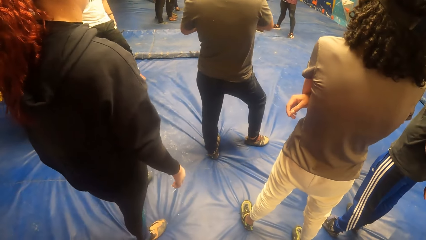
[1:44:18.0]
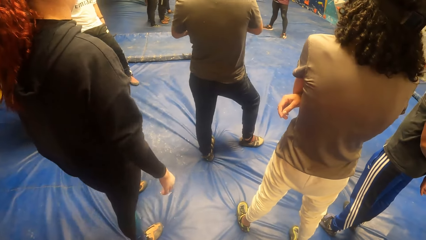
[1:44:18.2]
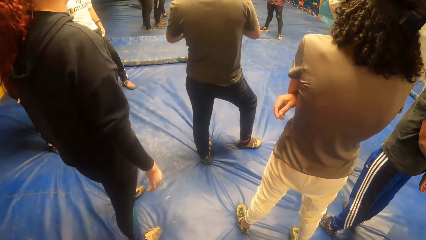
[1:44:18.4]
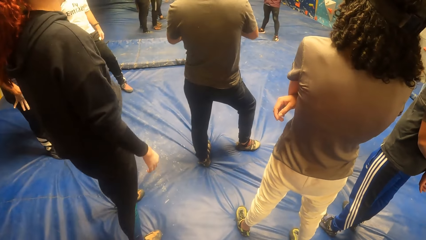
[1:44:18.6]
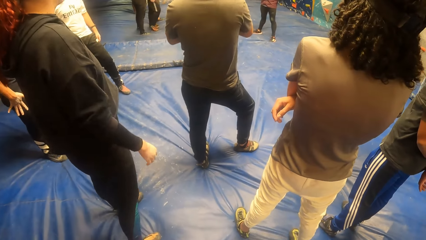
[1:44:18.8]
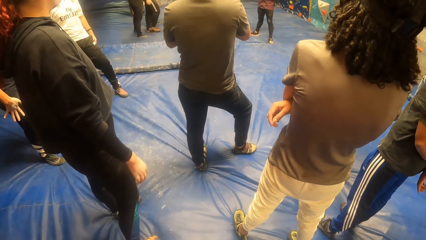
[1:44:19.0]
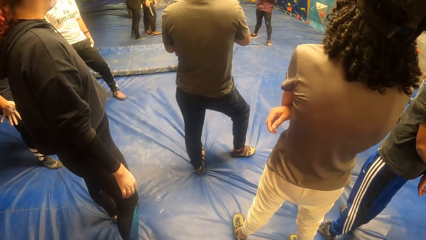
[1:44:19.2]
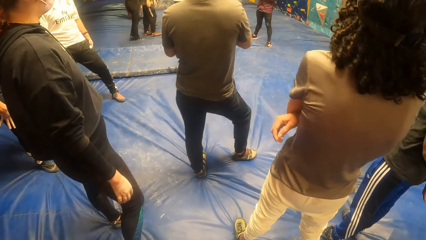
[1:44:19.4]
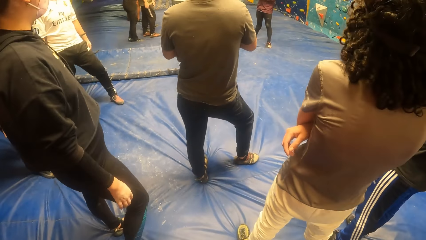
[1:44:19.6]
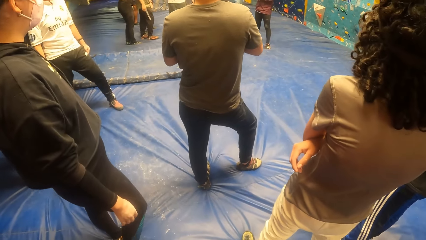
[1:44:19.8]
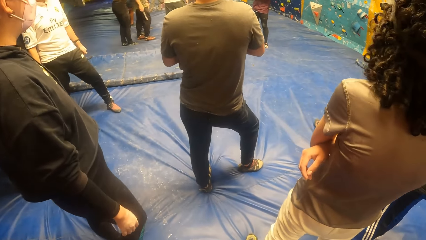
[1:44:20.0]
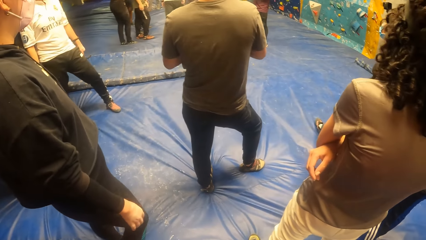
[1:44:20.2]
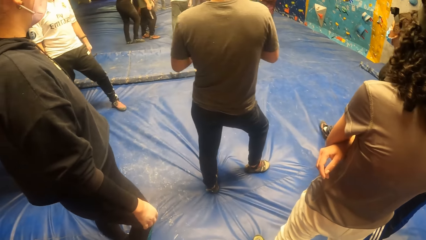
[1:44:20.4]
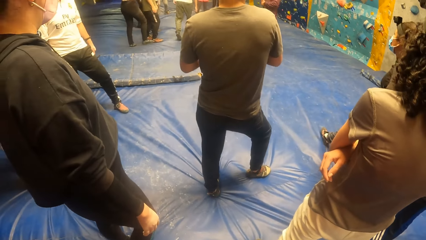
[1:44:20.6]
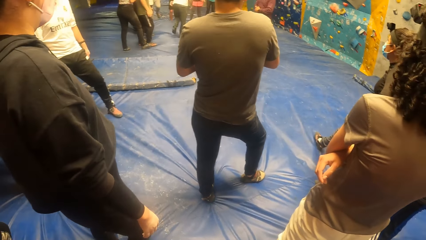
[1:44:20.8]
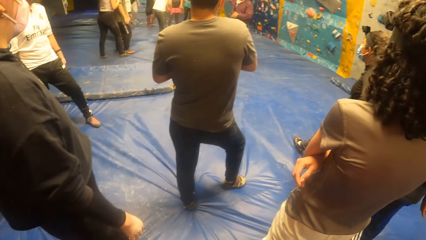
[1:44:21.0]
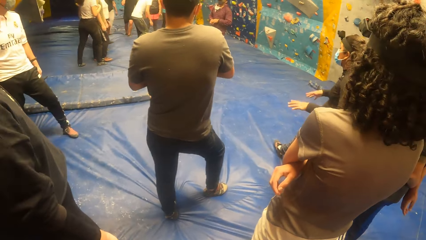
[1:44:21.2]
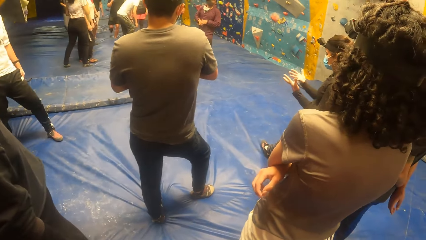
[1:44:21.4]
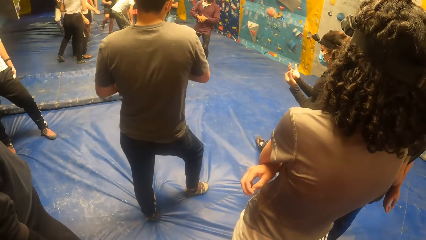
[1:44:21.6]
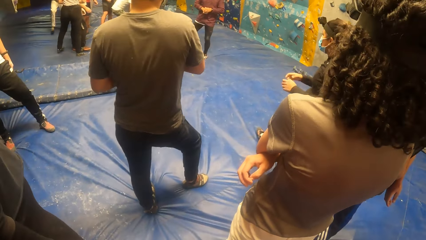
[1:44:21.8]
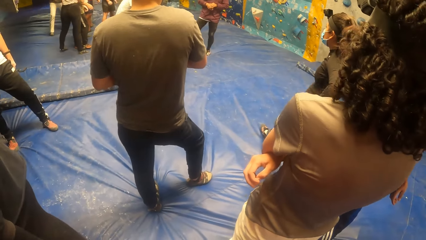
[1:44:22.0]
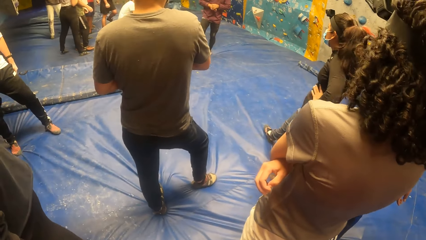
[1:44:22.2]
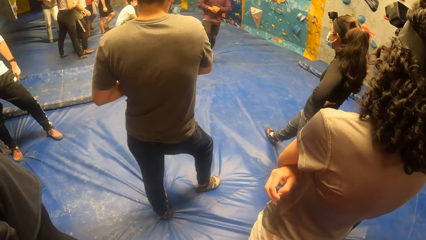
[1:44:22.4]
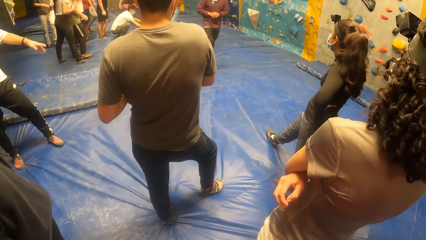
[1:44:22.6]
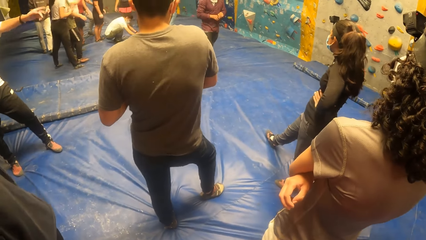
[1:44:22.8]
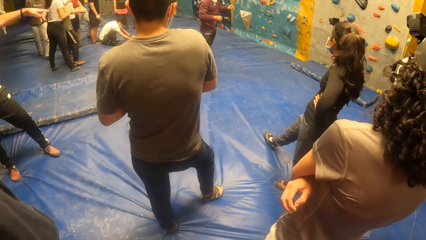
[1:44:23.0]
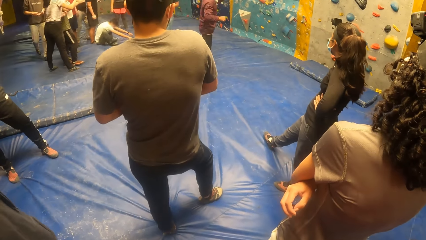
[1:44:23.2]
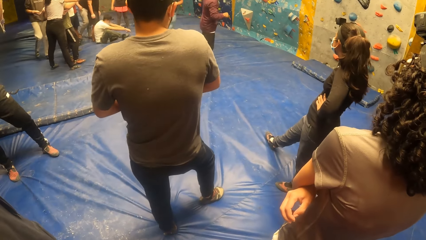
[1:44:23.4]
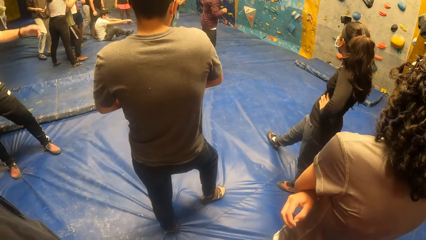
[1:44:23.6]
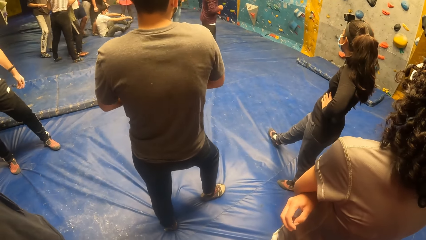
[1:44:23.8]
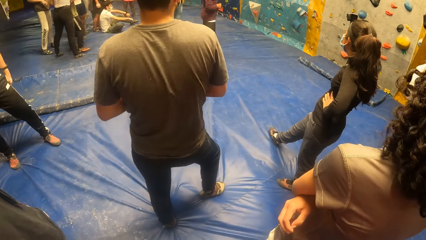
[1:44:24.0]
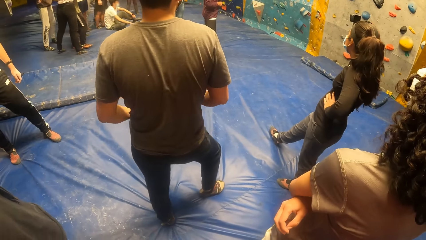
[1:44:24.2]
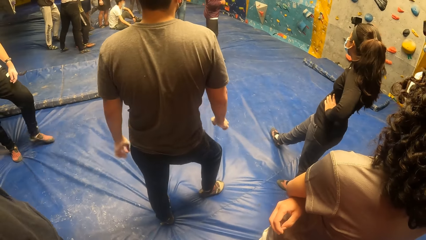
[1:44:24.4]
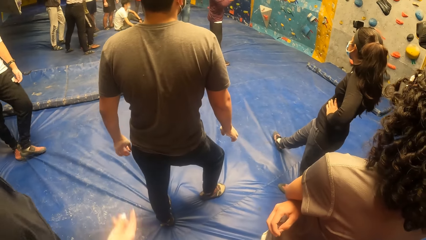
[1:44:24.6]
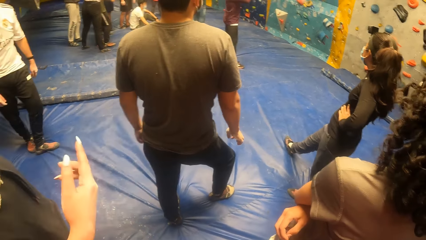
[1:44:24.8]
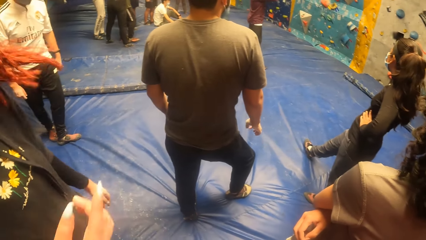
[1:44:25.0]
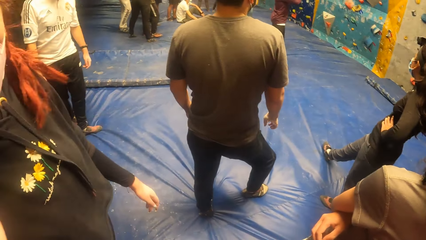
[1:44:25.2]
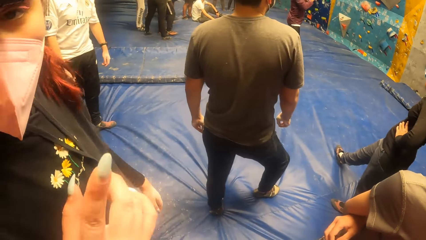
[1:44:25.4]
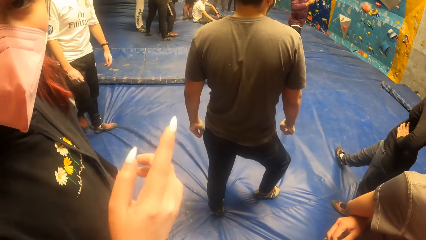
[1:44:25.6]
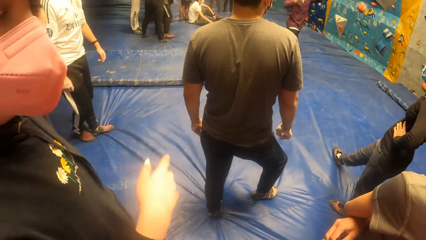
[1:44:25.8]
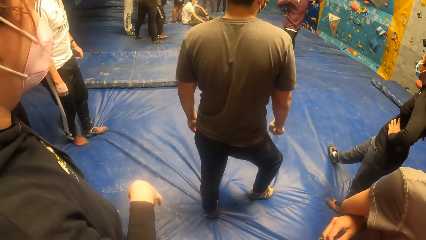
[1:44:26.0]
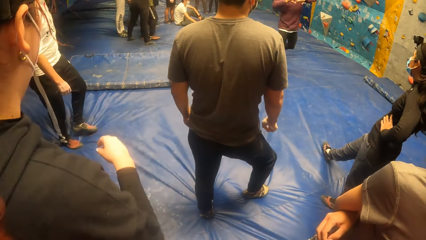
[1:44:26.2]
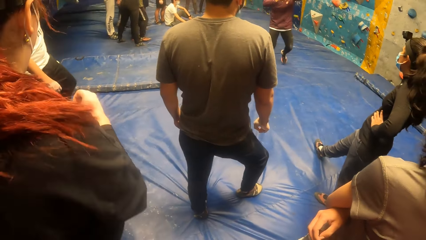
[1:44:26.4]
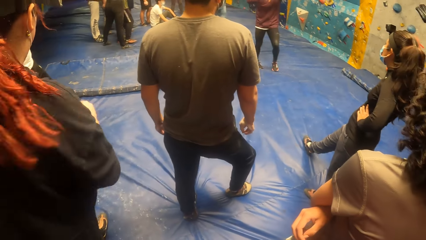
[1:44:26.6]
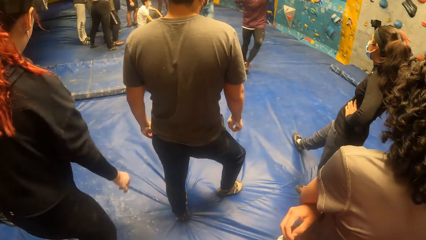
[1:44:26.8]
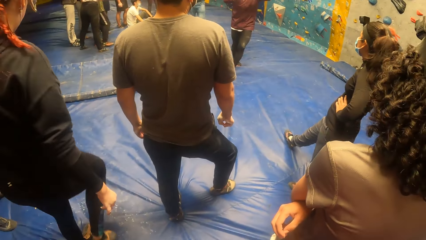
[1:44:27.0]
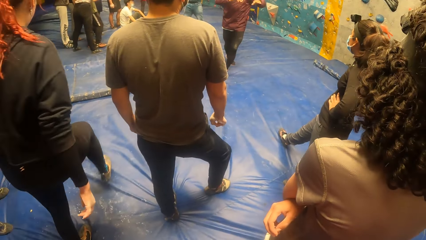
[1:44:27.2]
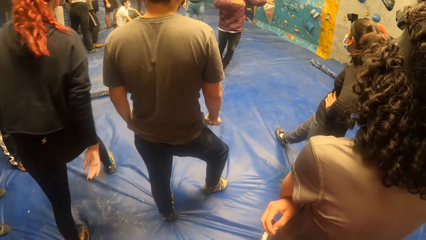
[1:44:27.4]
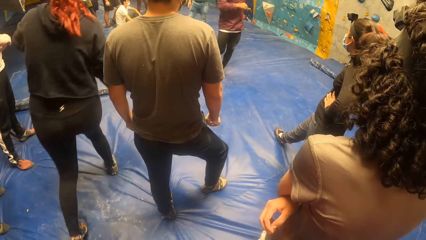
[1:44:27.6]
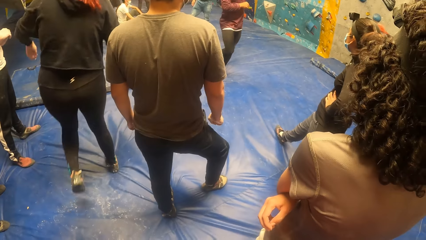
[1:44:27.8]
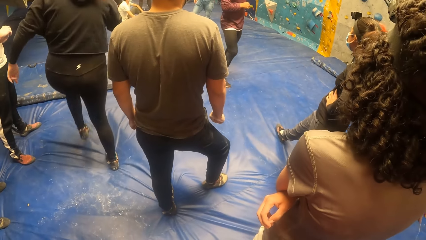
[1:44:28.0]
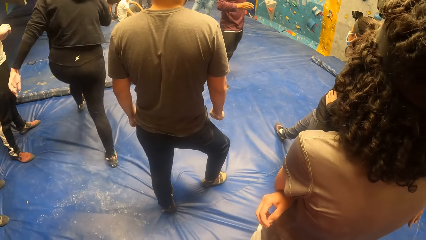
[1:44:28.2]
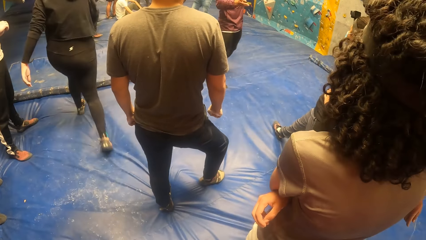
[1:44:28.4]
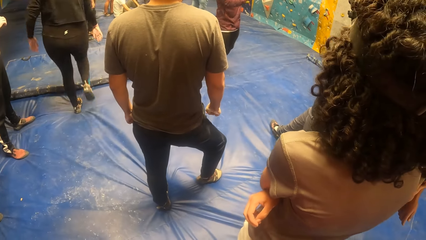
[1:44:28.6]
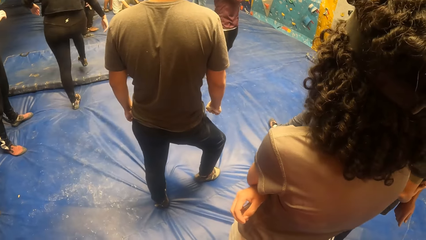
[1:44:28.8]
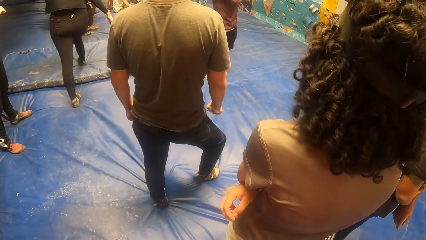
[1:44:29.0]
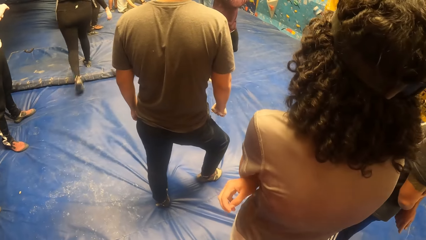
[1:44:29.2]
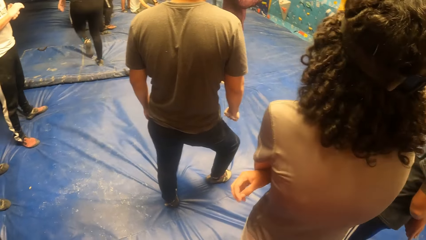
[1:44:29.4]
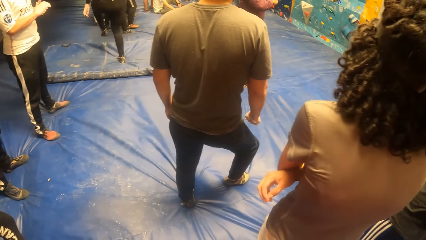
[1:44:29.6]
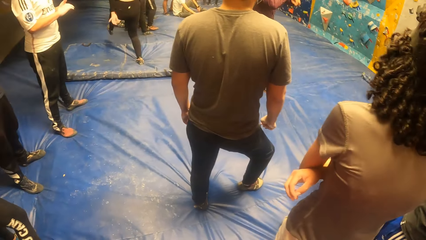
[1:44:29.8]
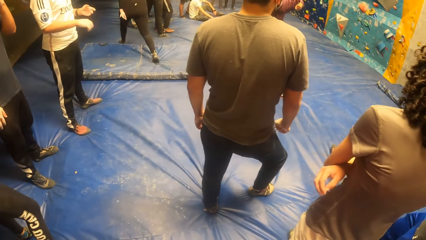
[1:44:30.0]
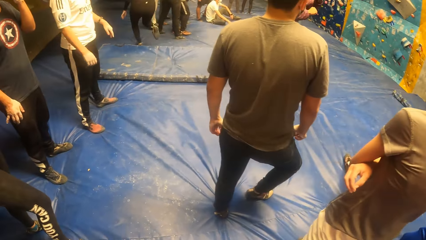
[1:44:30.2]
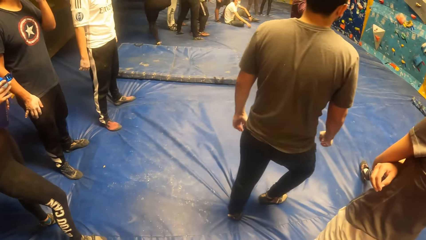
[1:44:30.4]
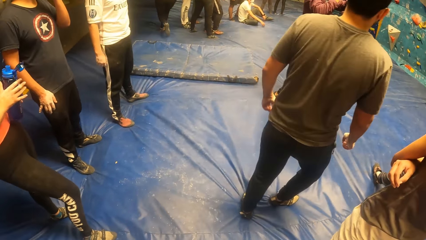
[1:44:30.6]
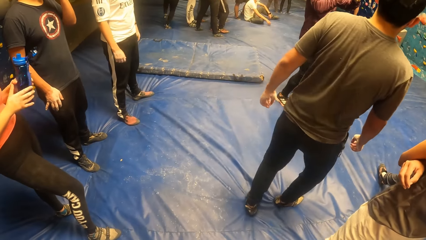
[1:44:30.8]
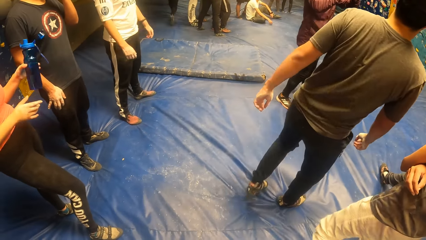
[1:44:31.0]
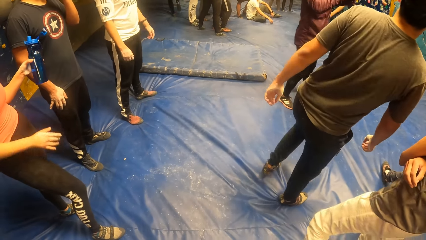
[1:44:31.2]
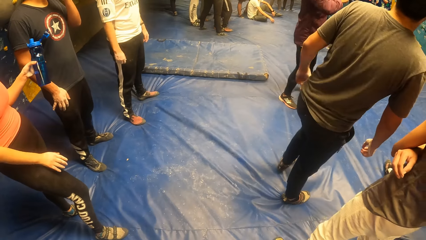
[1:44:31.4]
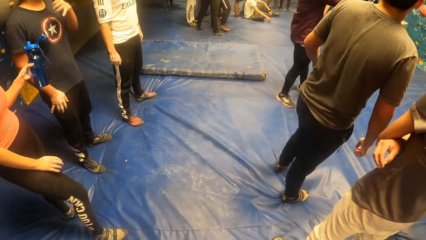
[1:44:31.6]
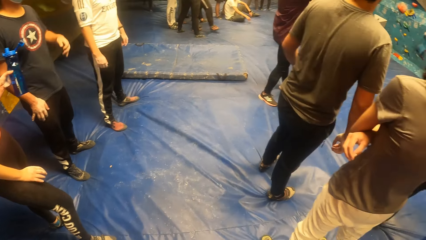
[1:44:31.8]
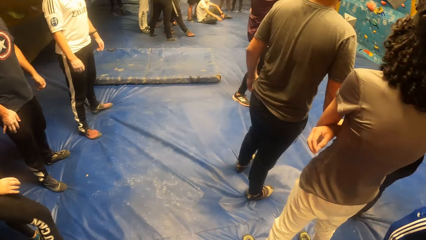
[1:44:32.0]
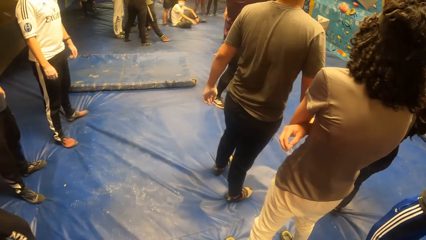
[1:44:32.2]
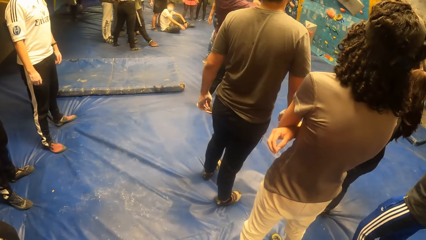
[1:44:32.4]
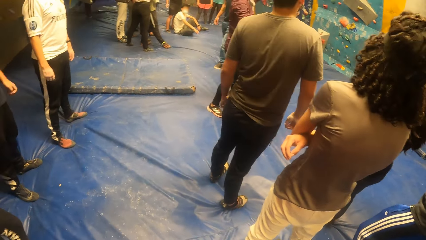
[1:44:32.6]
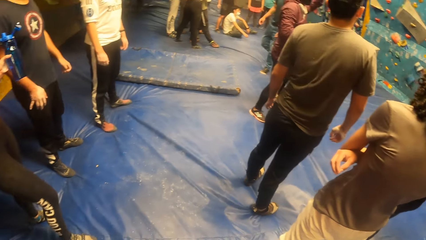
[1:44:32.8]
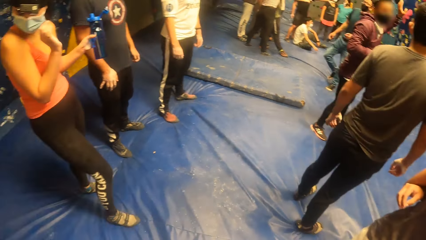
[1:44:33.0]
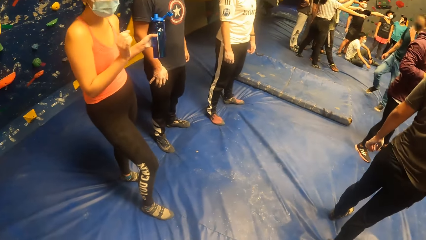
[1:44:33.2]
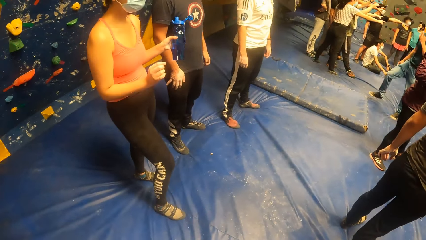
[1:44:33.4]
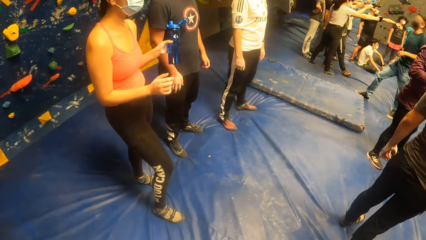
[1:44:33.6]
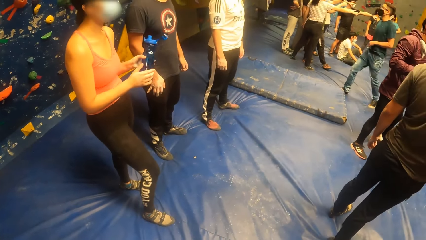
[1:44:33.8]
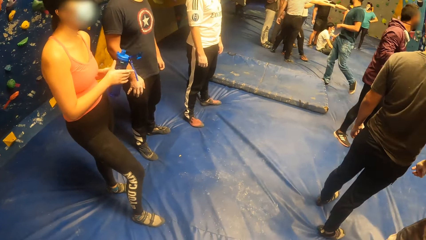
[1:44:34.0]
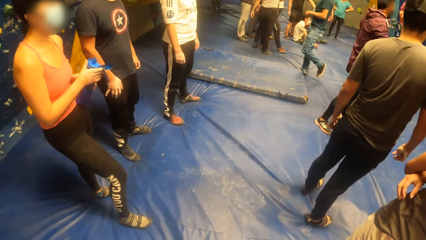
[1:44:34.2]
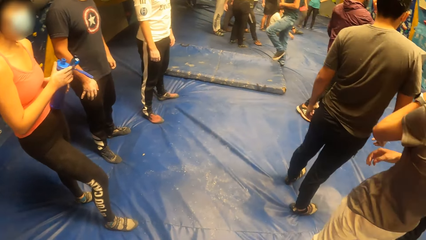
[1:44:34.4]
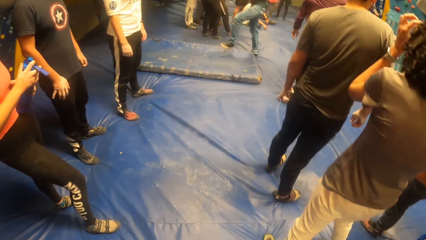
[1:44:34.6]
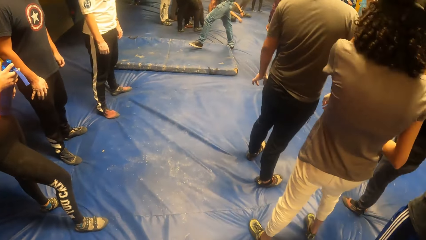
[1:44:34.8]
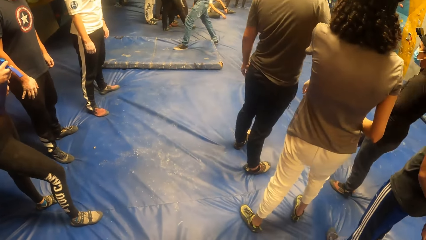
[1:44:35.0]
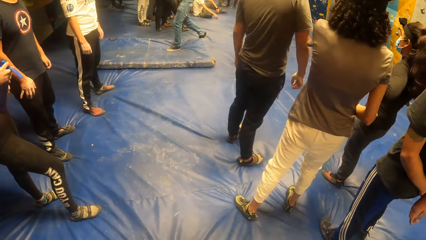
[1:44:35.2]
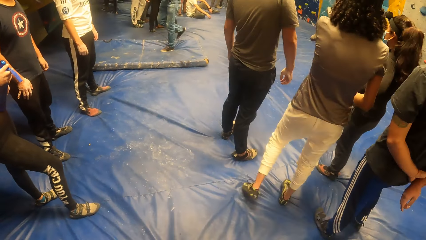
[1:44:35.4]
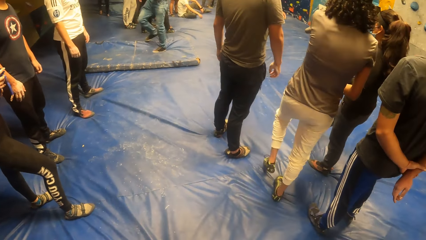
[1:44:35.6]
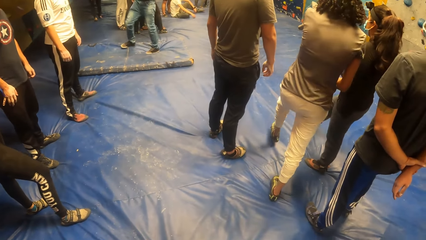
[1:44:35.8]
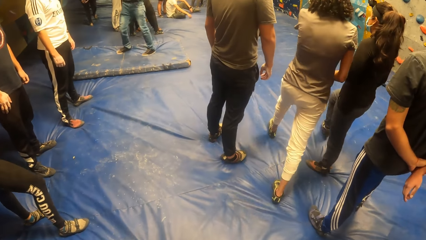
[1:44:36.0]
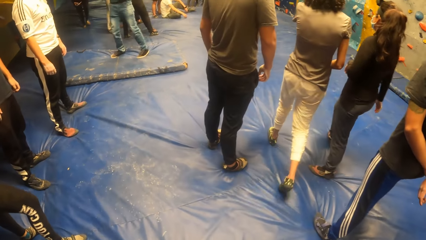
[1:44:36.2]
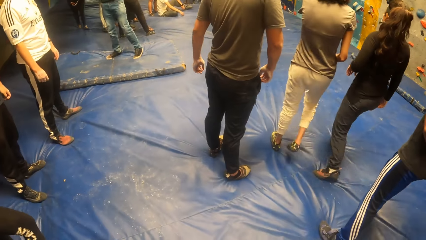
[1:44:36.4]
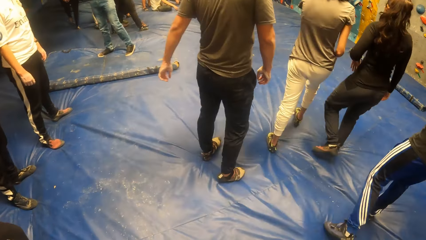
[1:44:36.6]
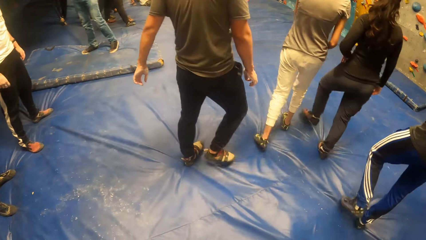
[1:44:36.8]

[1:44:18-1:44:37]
A woman walks ahead. The camera wearer looks around. Another woman talks to the camera wearer. The camera wearer points ahead. The first woman walks away. The camera wearer looks around. Another woman holds a water bottle with her left hand. She closes the water bottle cover with her right hand.
